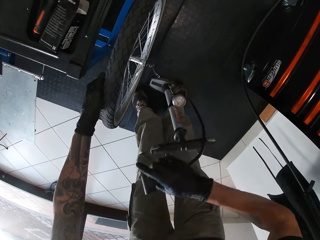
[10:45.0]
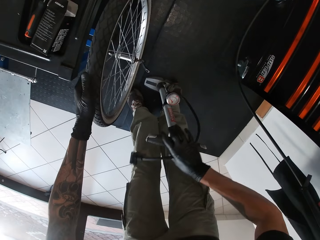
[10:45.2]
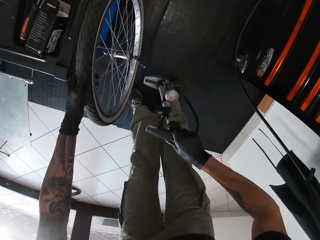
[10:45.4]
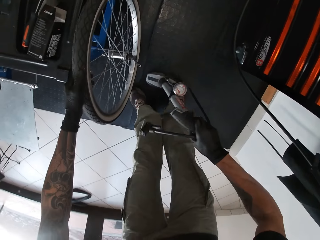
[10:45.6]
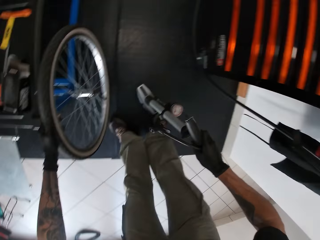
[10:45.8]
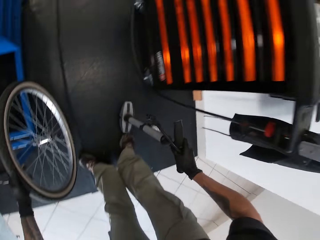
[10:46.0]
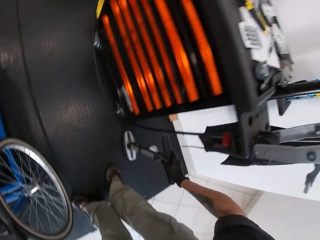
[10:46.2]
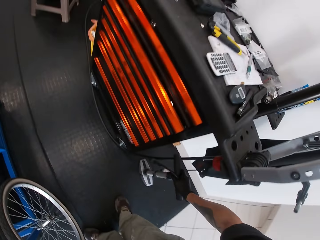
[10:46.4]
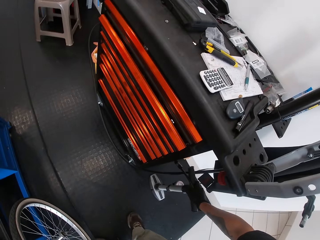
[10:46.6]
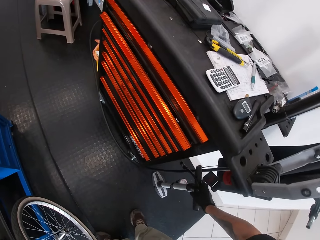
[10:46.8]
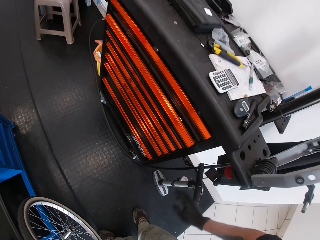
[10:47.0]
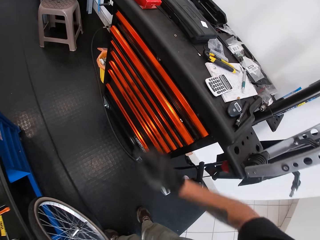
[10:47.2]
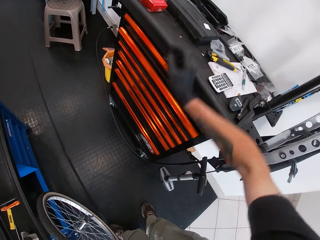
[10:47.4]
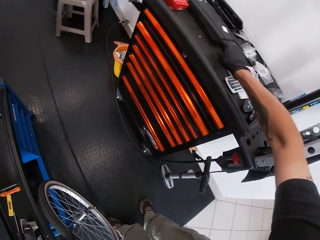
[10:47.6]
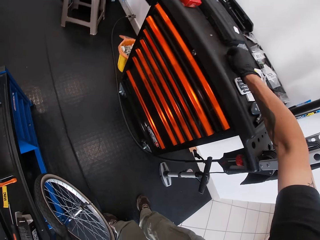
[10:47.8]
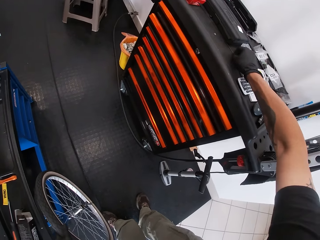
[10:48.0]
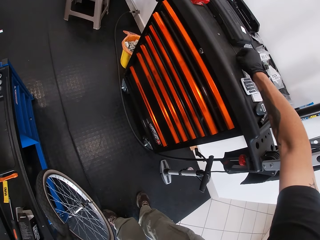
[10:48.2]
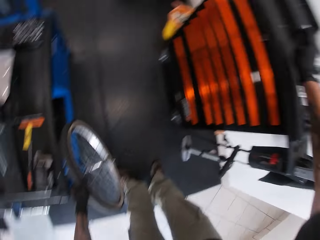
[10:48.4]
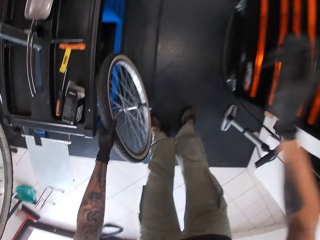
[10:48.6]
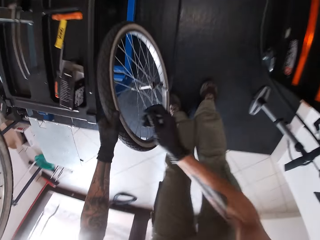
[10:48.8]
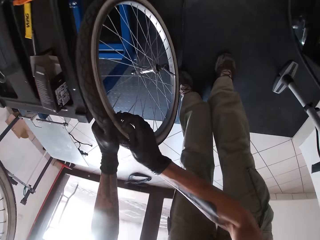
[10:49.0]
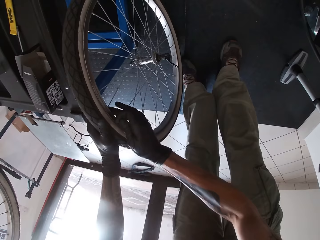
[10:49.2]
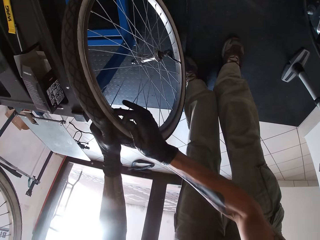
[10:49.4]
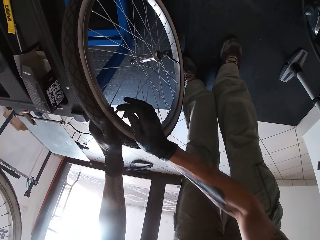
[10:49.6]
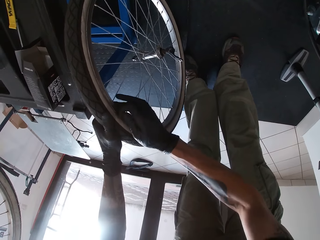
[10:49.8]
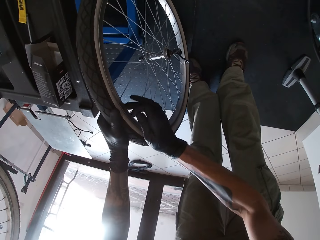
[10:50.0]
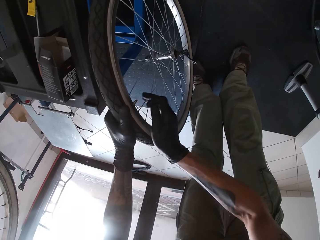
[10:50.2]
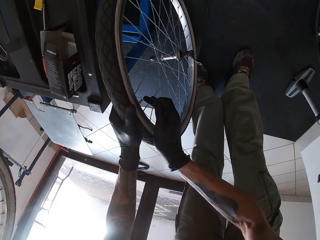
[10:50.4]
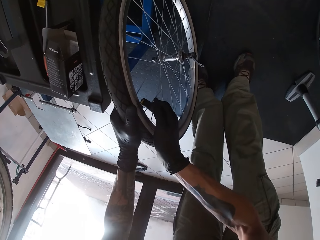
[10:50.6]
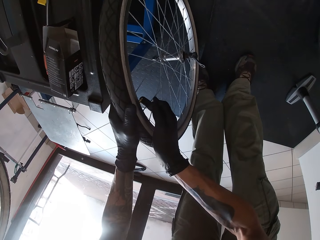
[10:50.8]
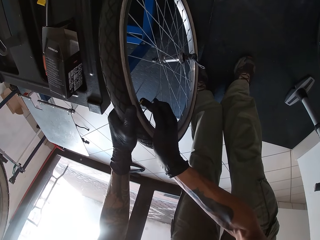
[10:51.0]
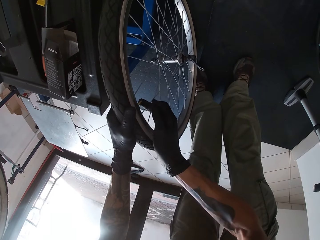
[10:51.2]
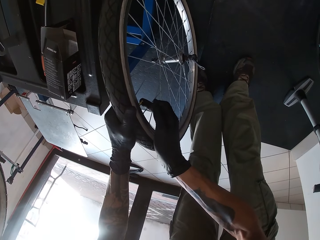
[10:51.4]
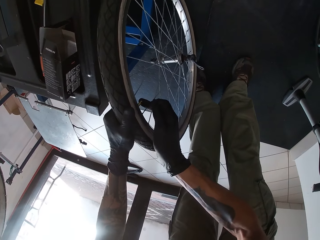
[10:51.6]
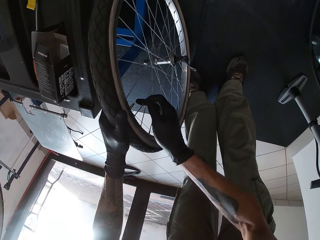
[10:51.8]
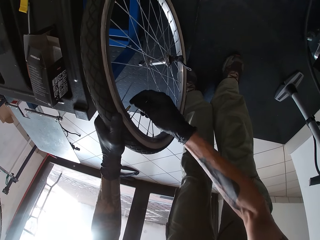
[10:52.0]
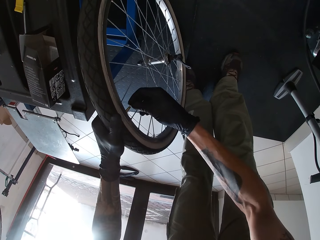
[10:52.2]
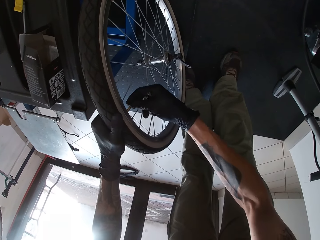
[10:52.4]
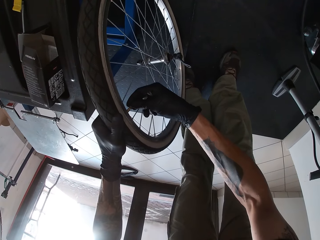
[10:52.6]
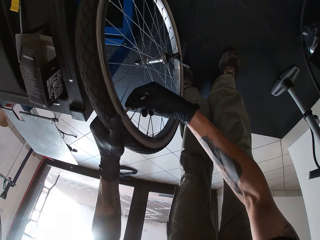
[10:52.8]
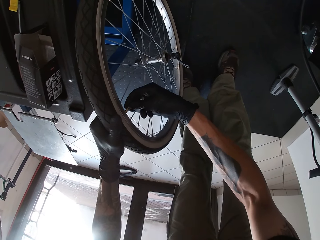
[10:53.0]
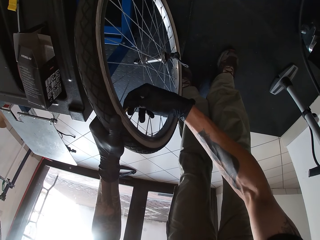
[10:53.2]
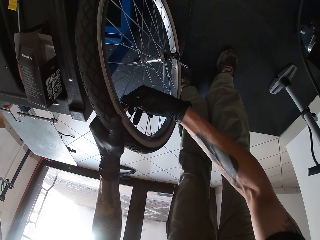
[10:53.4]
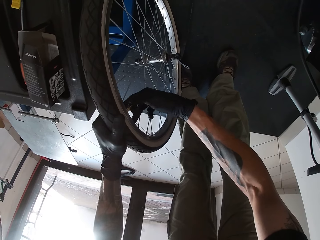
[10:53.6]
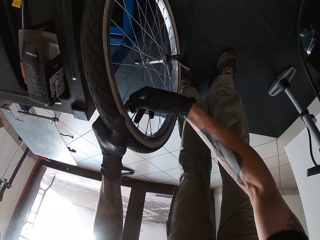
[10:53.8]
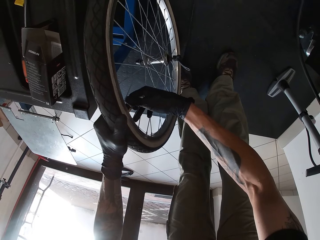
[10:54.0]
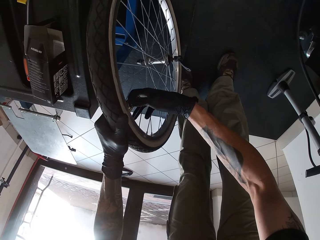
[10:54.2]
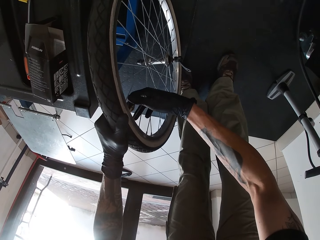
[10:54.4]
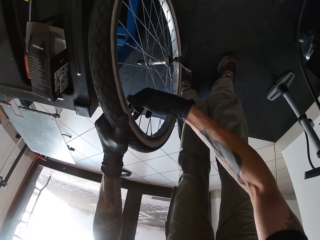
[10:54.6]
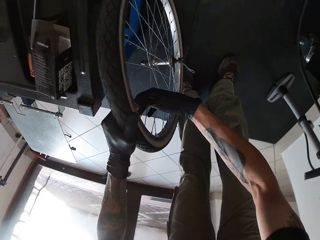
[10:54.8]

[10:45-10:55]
The camera wearer picks up the tire pump from the floor with his right hand. He drops the tire pump on the floor with his right hand. He takes a lock ring from the cabinet with his right hand. He lifts the valve lid. He screws the tire pump with the lock ring in his right hand. He closes the valve with its lid.

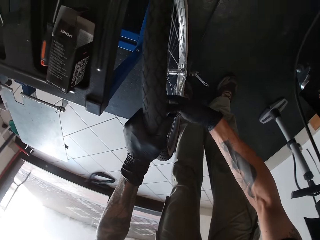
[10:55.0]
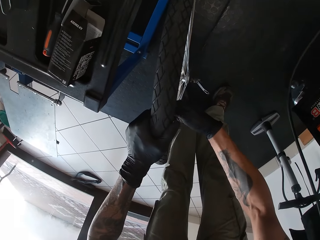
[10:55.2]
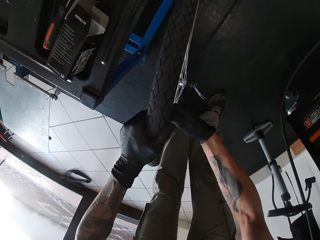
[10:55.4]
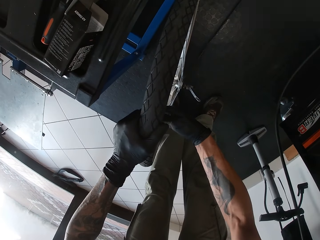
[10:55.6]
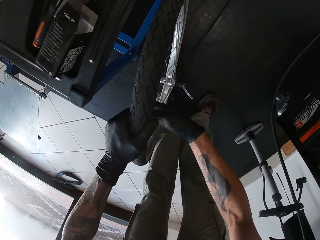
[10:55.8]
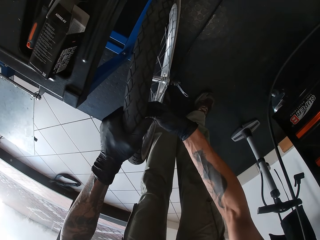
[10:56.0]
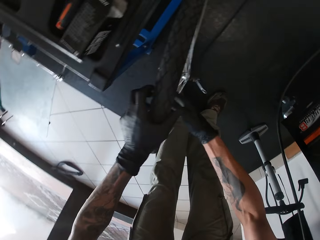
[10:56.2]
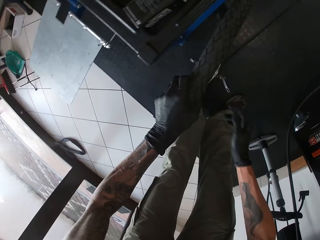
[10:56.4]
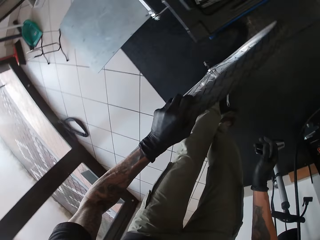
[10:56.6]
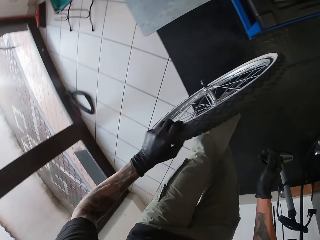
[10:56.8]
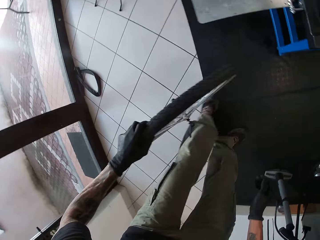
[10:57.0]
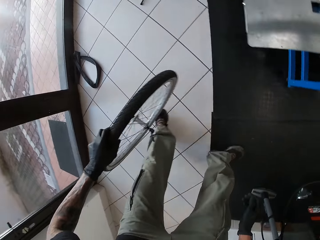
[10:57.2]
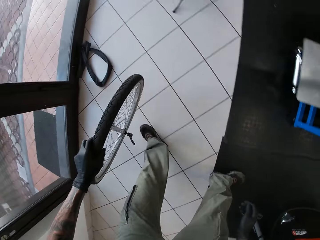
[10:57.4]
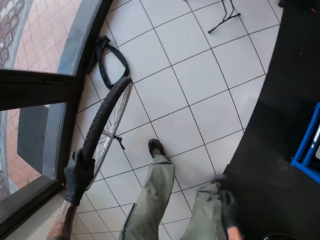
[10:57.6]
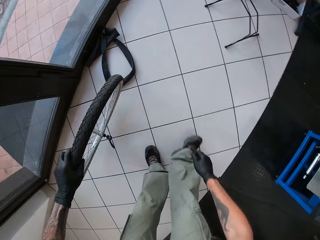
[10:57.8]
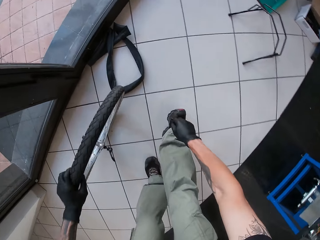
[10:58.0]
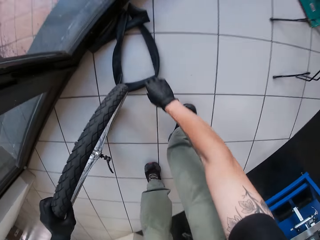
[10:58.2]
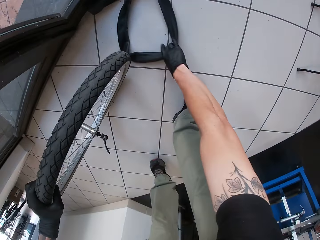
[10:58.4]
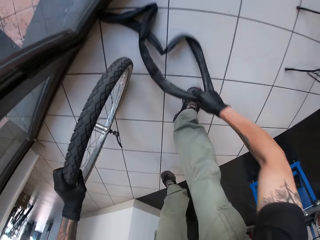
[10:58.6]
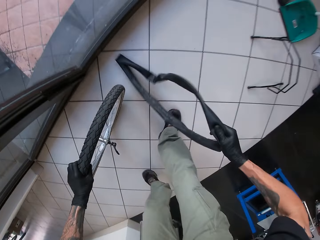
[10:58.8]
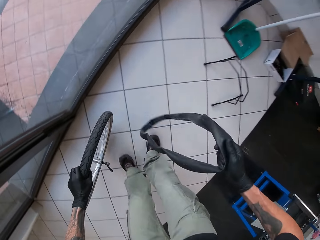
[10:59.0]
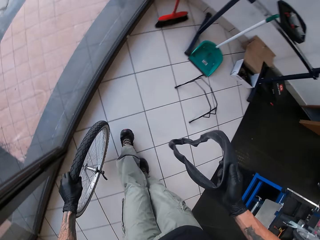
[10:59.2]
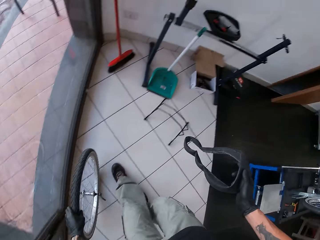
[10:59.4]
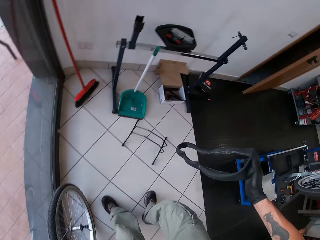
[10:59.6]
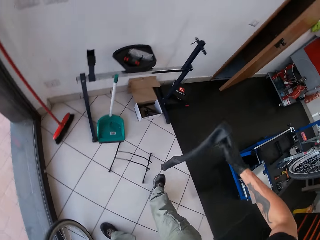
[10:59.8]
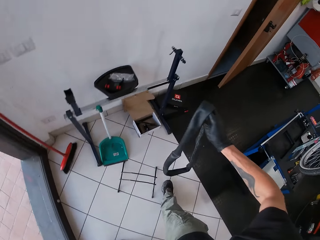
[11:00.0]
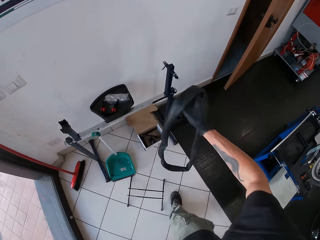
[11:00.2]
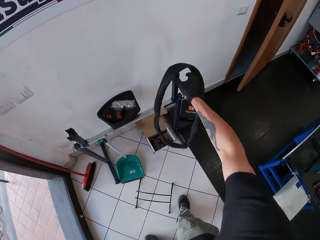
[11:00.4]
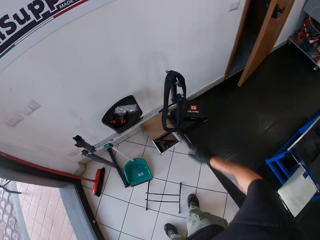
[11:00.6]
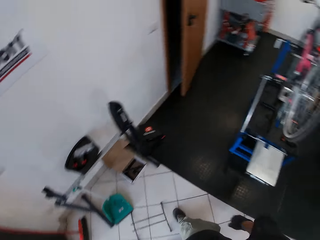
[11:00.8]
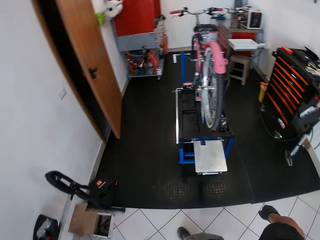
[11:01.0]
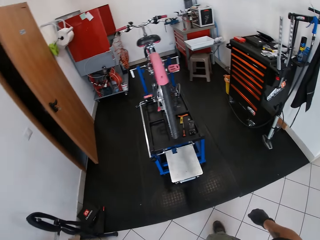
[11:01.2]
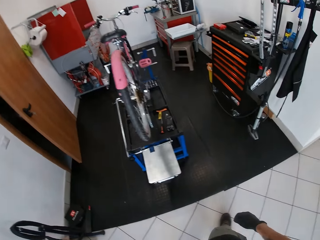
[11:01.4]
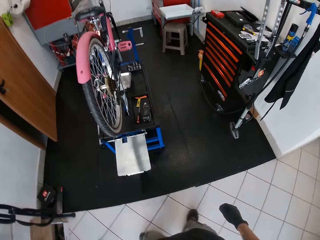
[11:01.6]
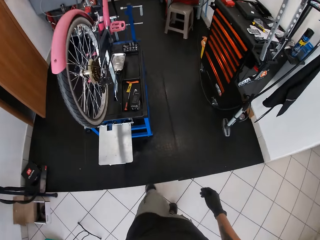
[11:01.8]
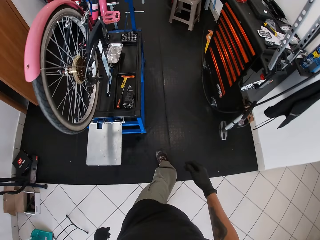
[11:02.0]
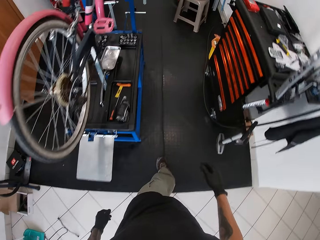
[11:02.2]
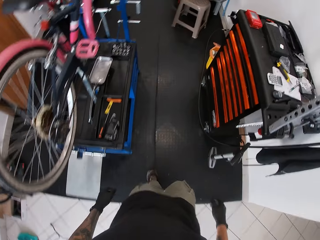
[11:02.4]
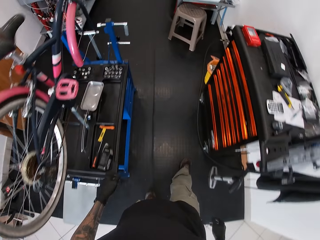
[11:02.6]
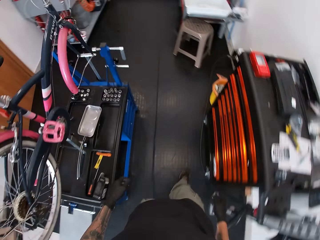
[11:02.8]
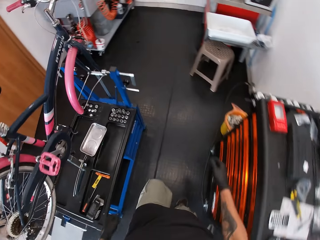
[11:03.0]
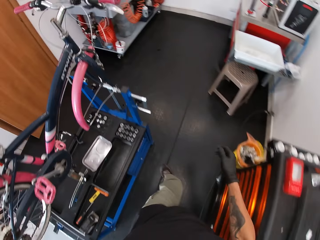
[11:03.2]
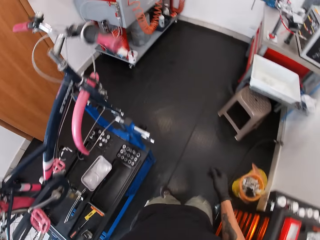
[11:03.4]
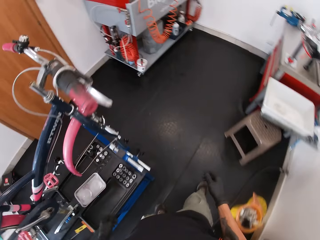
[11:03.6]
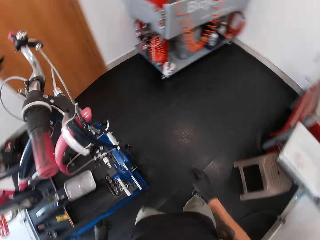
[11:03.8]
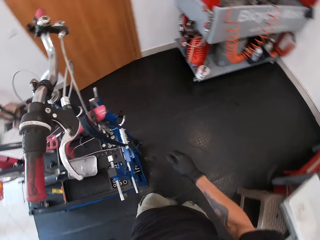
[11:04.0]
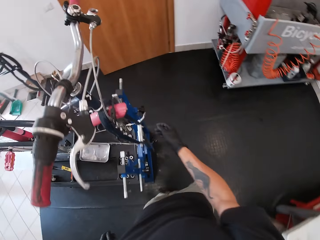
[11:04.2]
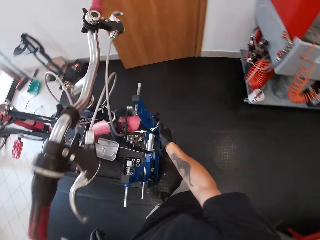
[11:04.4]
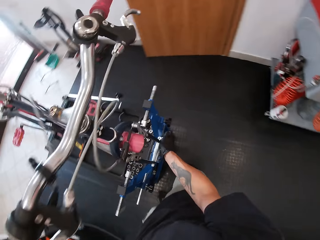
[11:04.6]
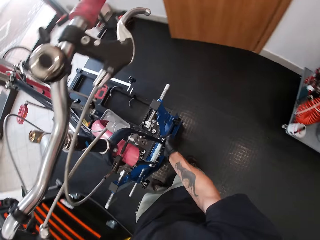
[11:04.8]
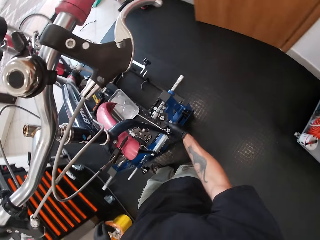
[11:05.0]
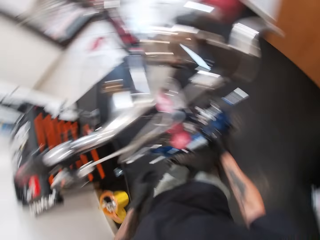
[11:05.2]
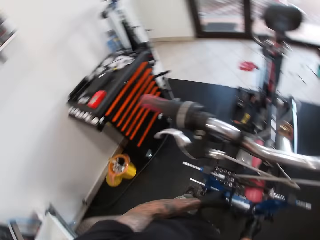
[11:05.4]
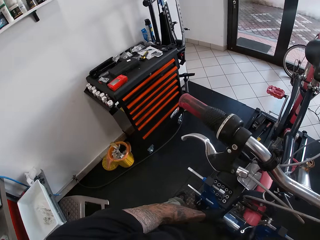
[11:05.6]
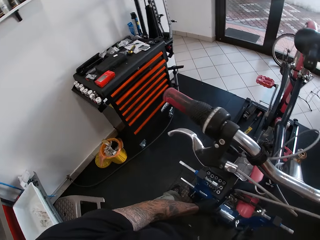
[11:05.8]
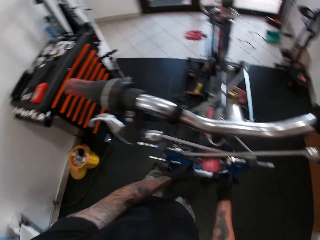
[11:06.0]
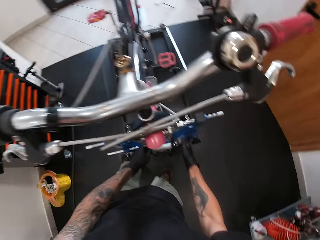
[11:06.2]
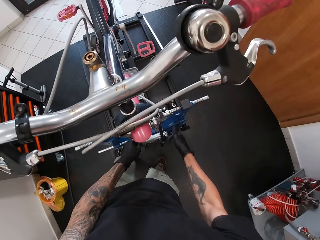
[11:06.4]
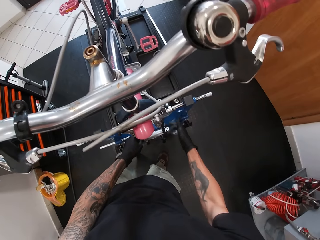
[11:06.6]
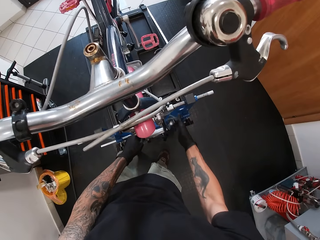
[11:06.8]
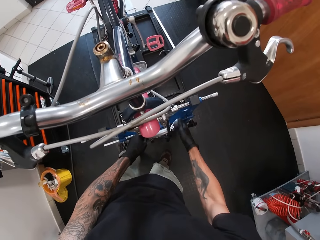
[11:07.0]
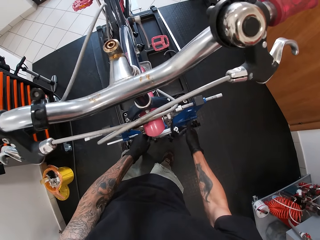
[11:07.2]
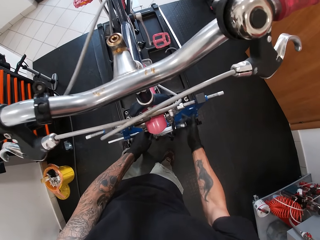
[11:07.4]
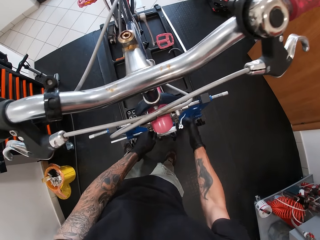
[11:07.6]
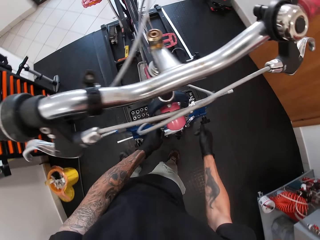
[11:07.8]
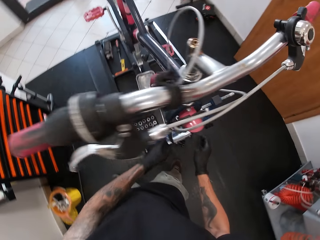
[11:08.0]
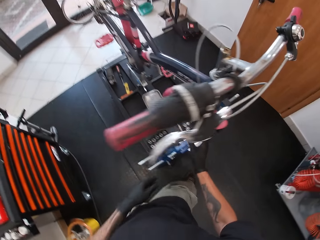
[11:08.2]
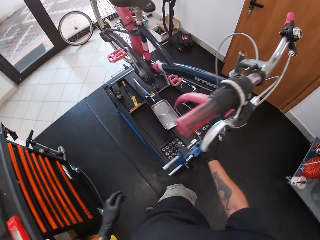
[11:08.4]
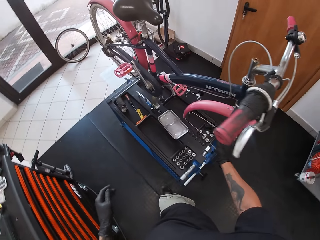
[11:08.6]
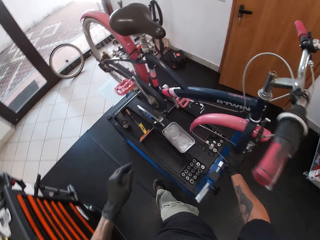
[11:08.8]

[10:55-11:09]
The camera wearer picks up the tire from the floor with his left hand. He picks up a tube from the floor with his right hand. He hangs the tube on a stand with his right hand. He throws the tube on something. He unlocks a bicycle from a bicycle repair stand with his right hand.
